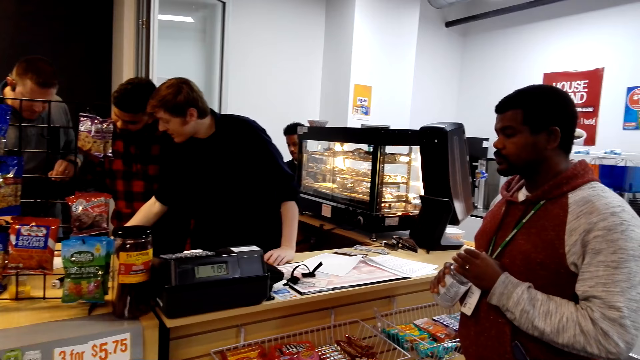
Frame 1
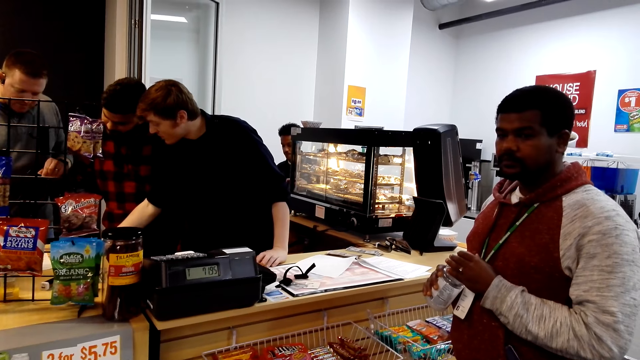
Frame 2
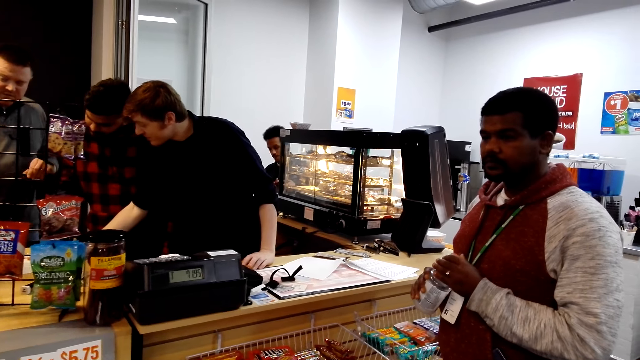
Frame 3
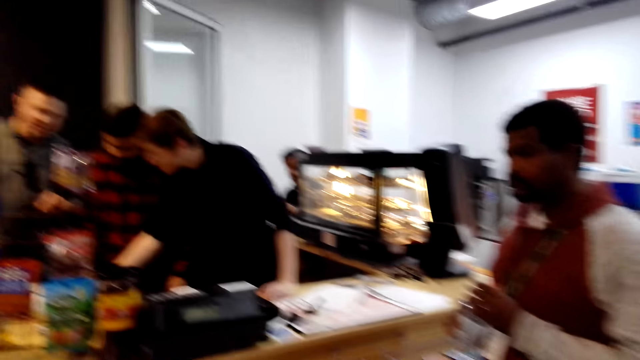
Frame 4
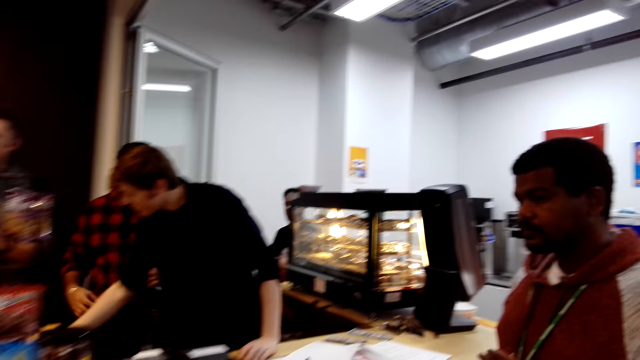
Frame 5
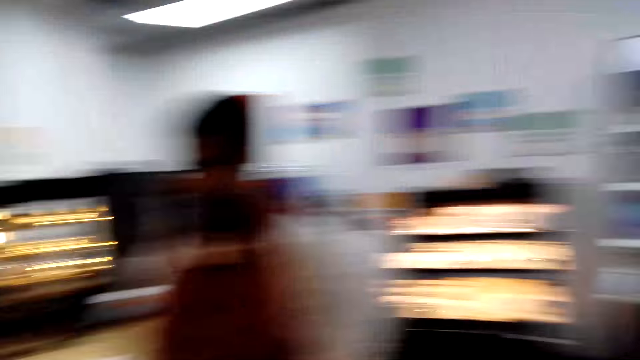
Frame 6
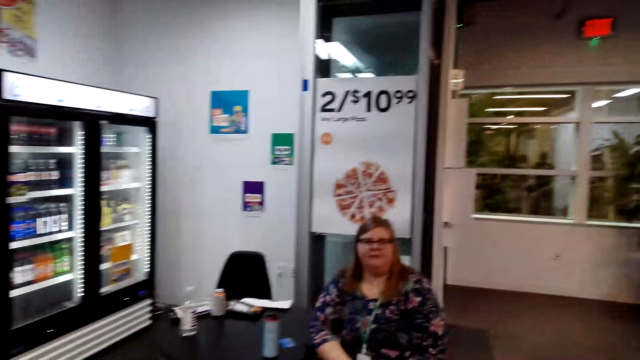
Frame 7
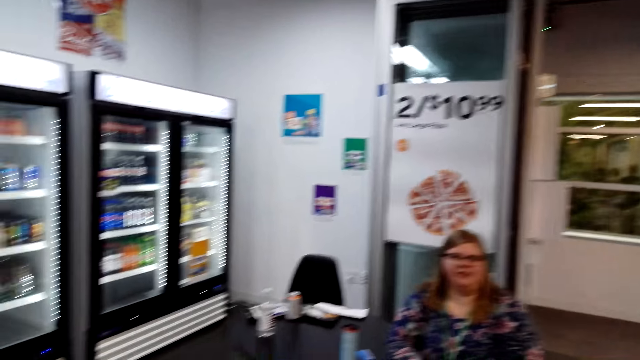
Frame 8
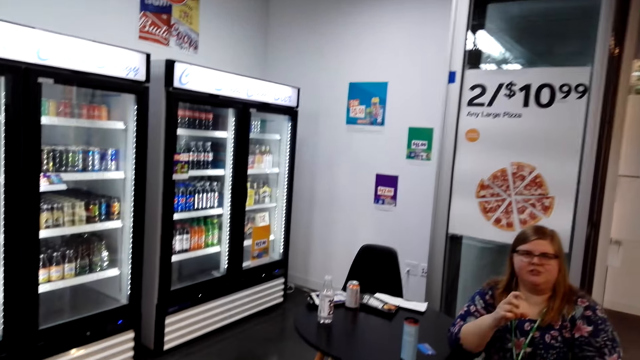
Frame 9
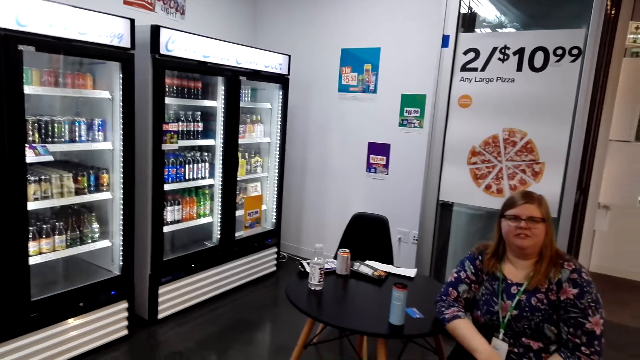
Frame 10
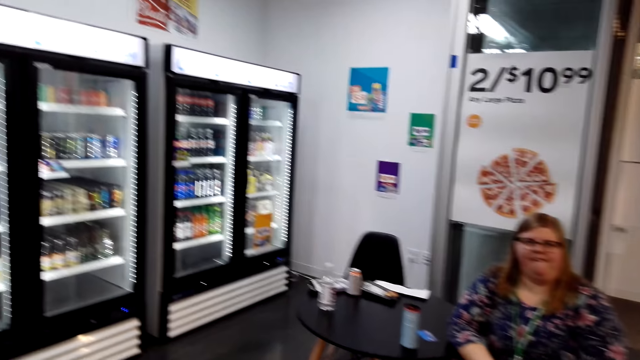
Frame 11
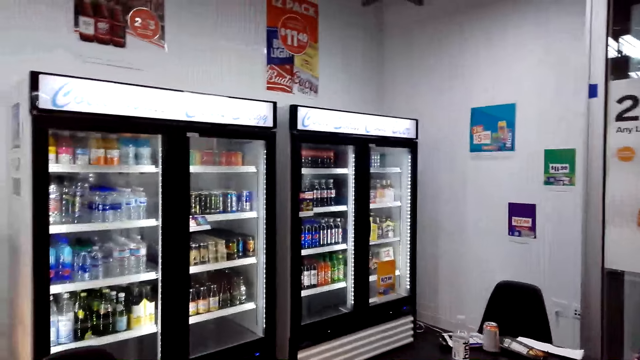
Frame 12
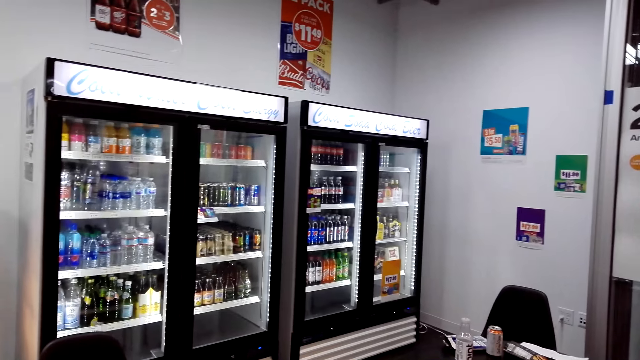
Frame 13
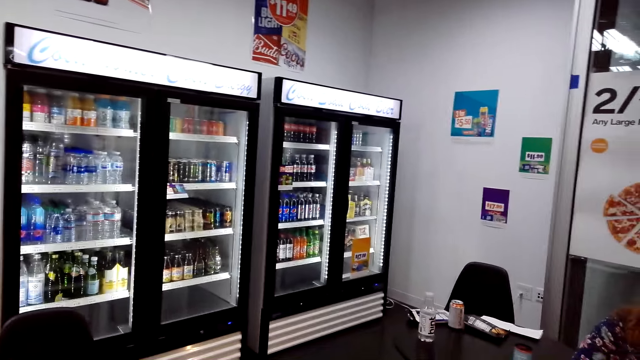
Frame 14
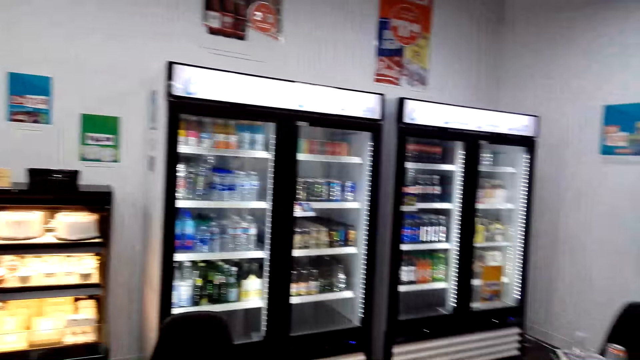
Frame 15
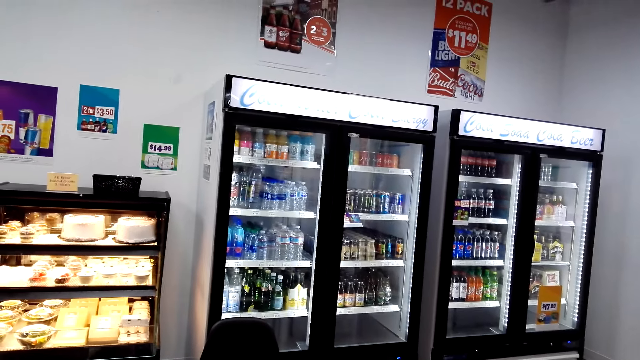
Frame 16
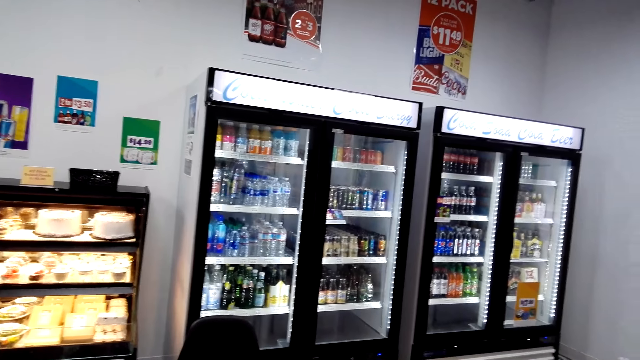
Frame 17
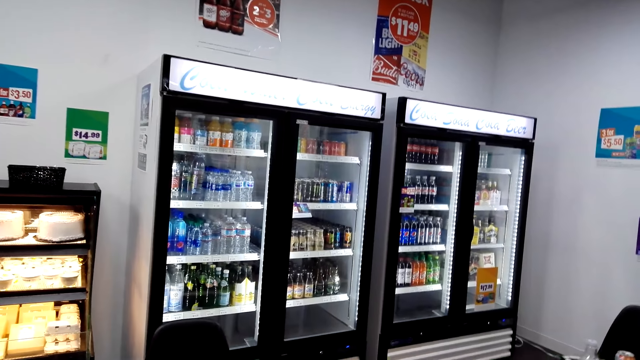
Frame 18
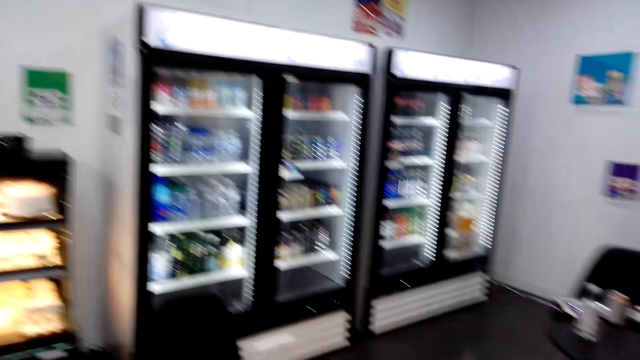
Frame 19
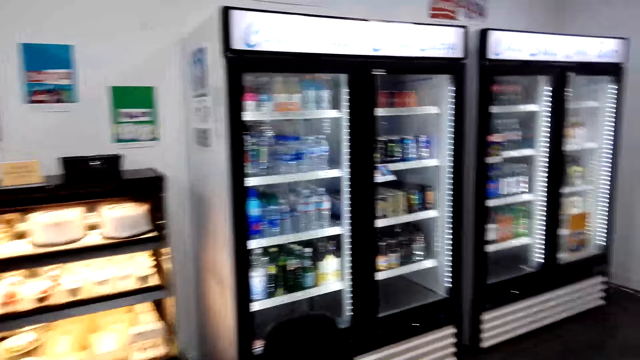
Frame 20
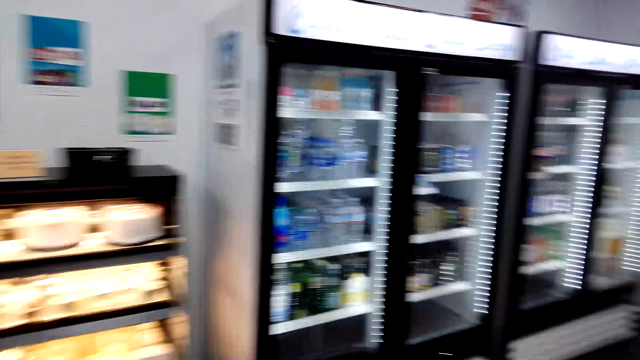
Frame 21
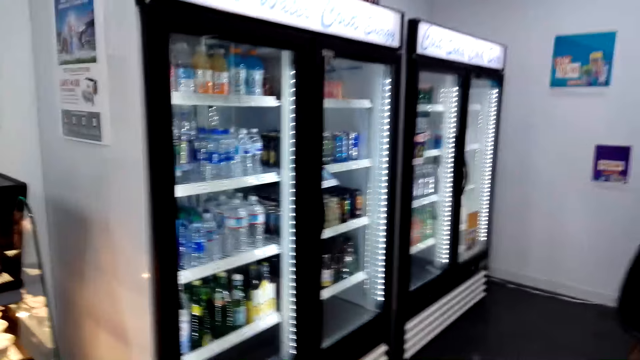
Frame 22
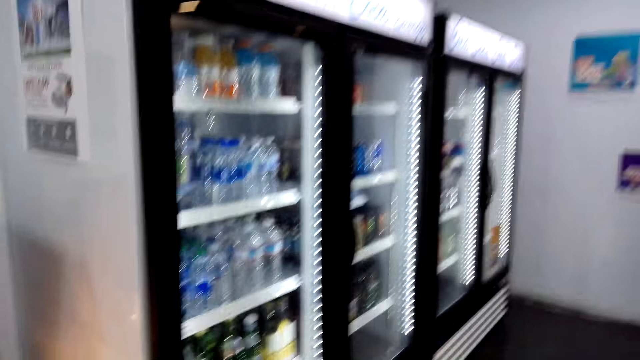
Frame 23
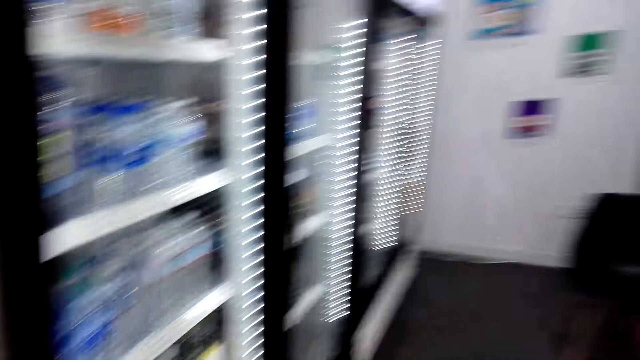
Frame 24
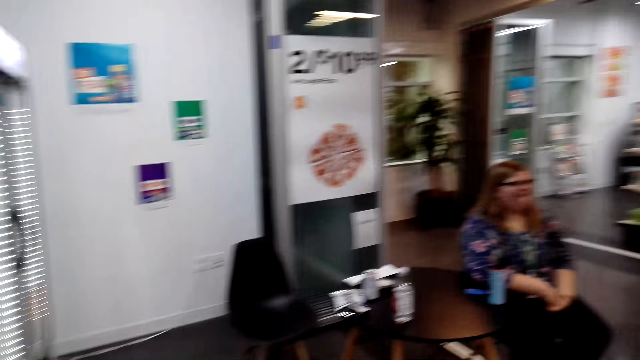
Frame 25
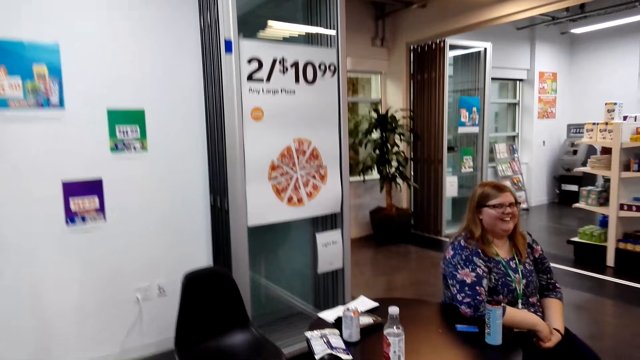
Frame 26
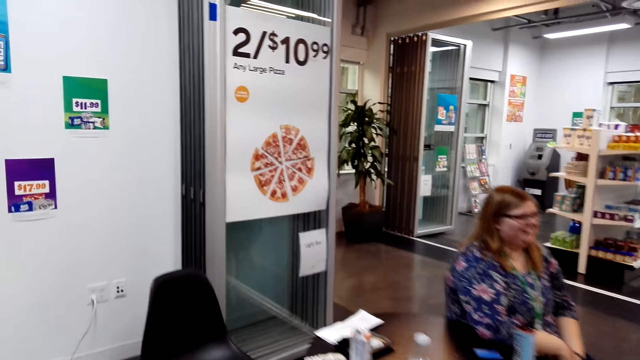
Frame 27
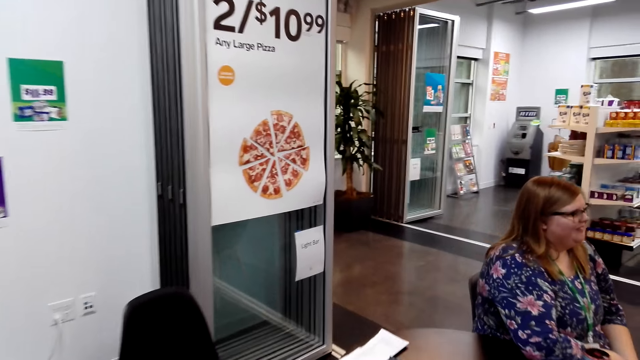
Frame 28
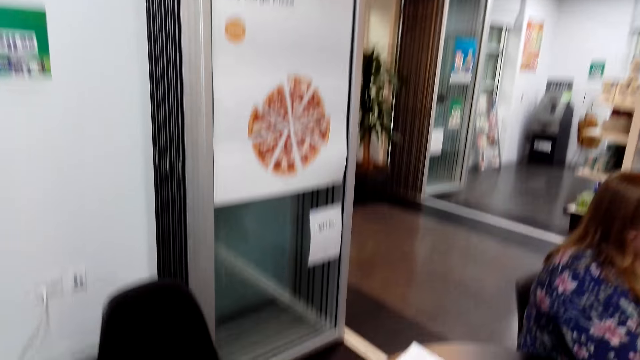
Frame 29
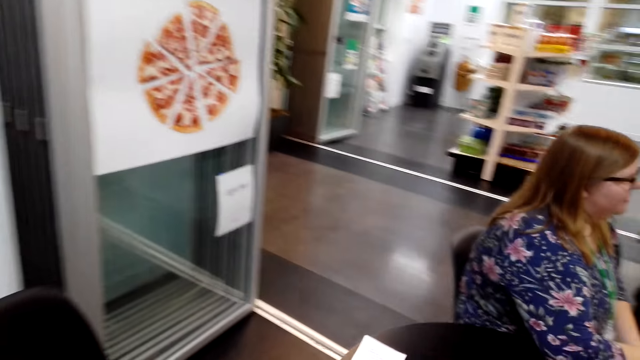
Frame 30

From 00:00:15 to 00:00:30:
A person touches a paper. The camera wearer looks around. Another person raises her hand. The camera wearer stares at the drinks in the fridge. They walk around.

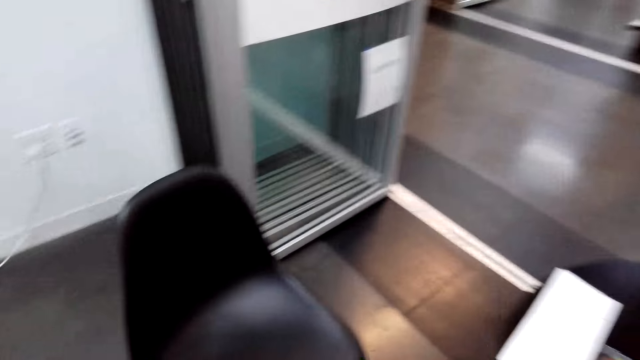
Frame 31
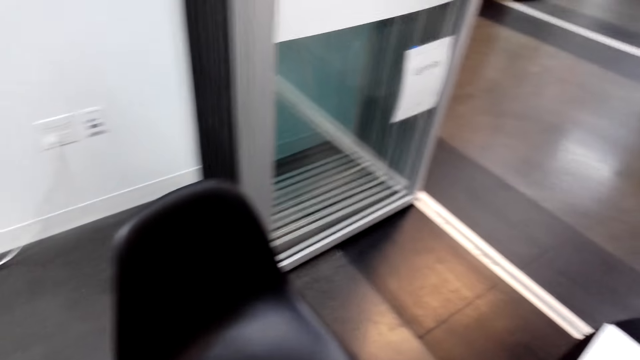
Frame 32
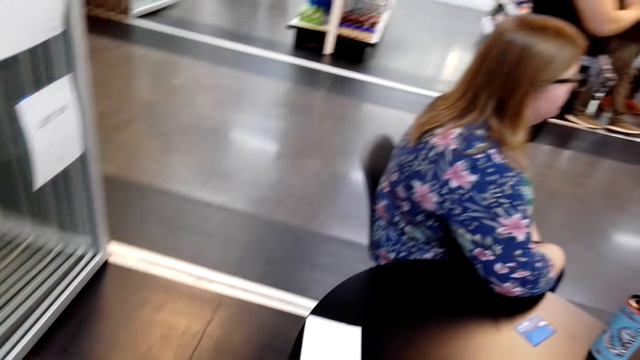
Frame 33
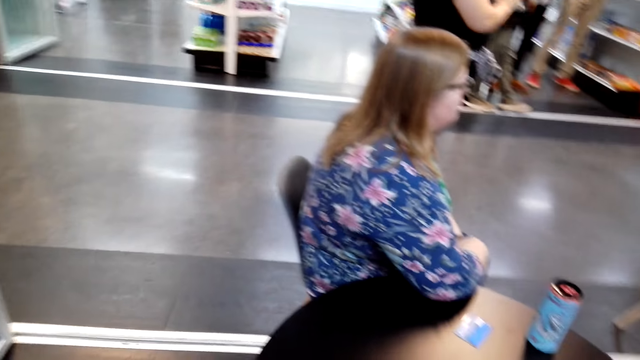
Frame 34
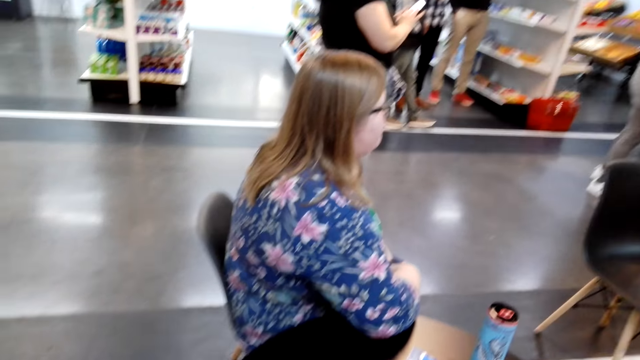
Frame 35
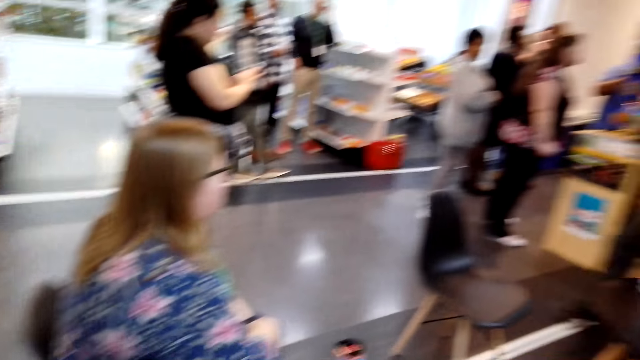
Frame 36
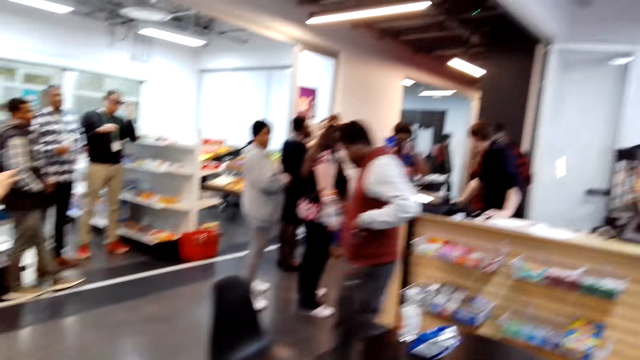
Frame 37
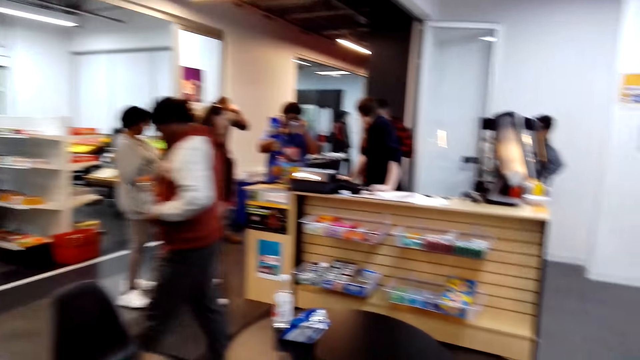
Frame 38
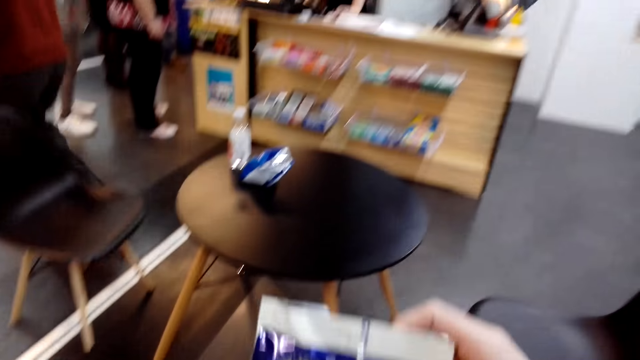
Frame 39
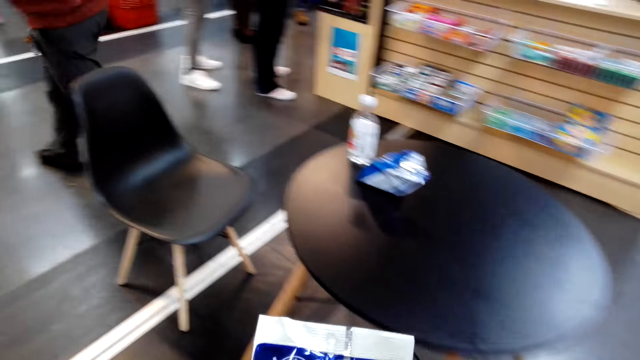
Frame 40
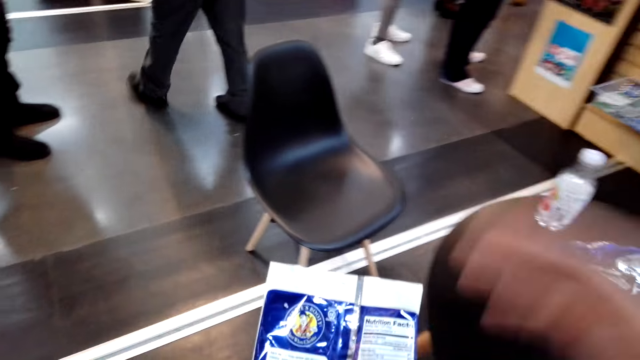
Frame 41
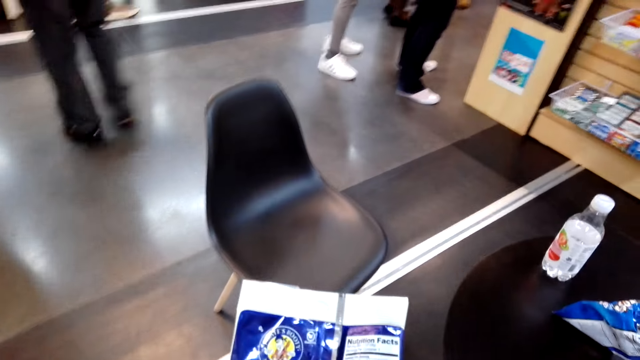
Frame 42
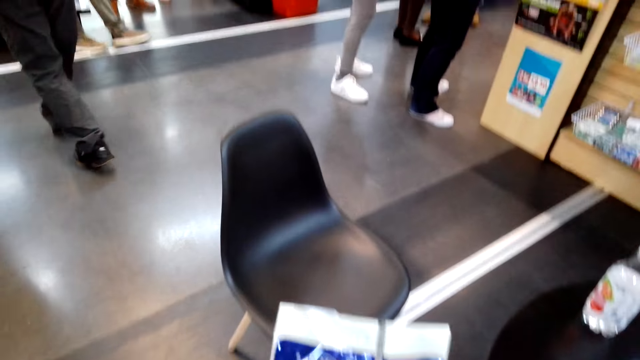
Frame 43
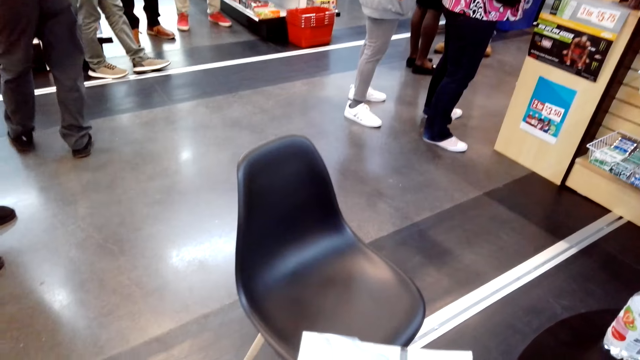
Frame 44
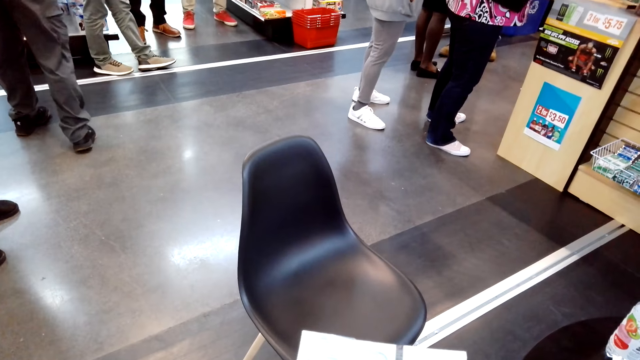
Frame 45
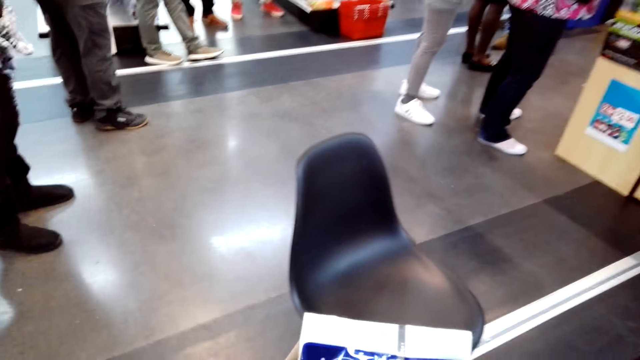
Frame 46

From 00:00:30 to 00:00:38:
The camera wearer looks at the packet in hand. They hold a paper.
